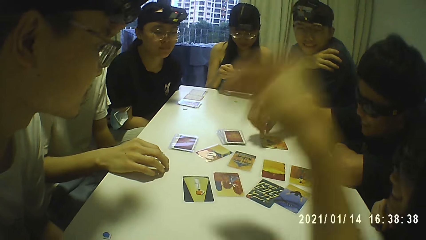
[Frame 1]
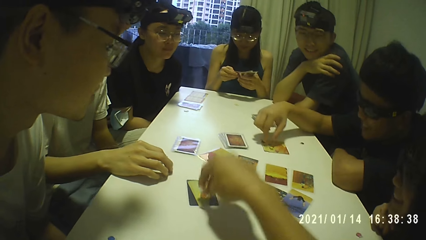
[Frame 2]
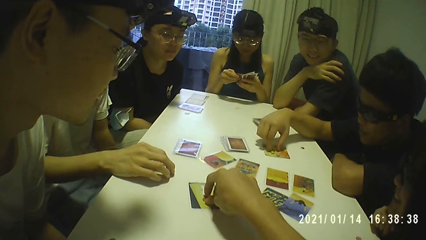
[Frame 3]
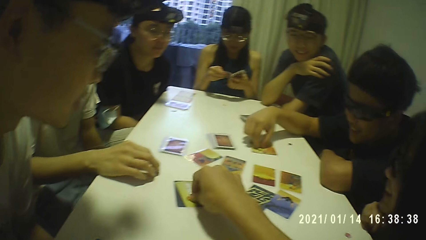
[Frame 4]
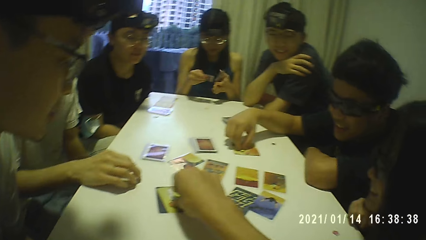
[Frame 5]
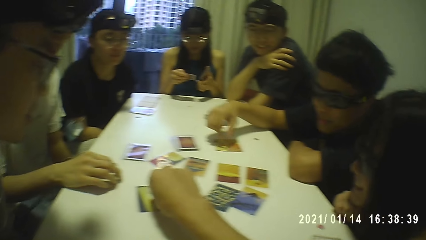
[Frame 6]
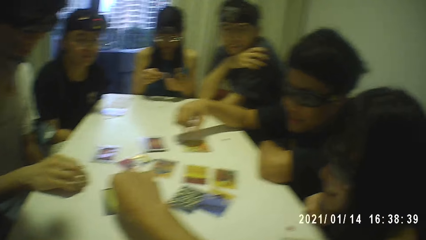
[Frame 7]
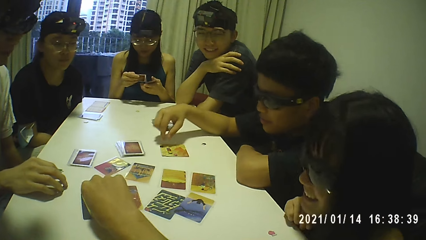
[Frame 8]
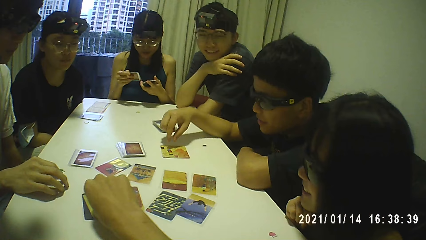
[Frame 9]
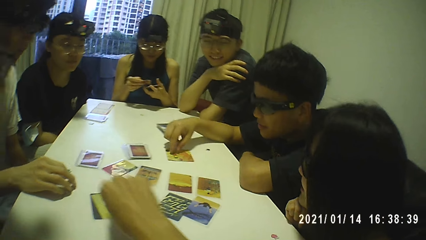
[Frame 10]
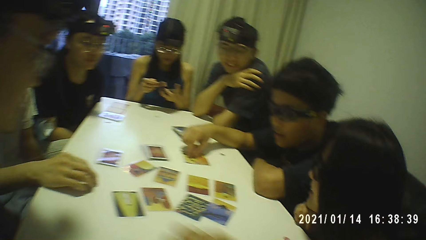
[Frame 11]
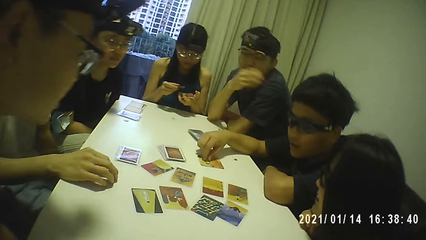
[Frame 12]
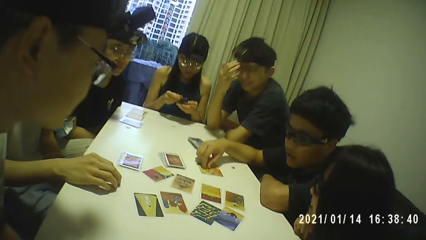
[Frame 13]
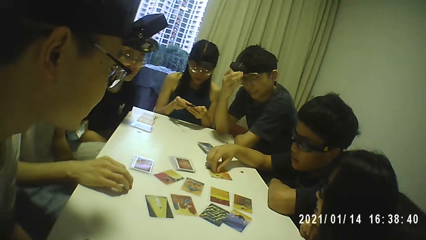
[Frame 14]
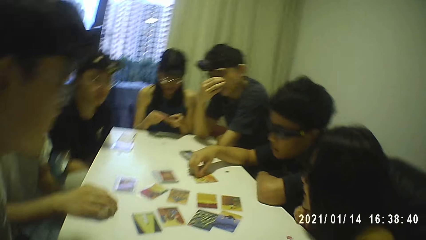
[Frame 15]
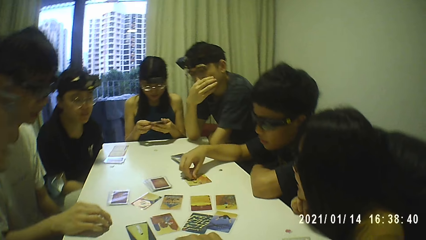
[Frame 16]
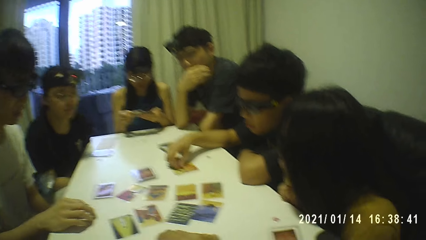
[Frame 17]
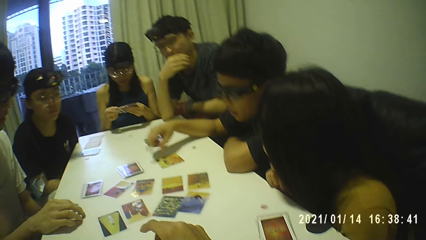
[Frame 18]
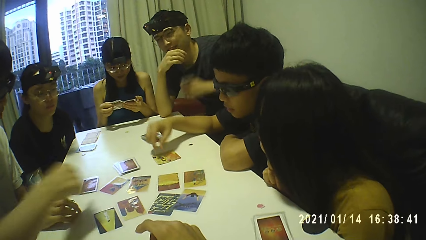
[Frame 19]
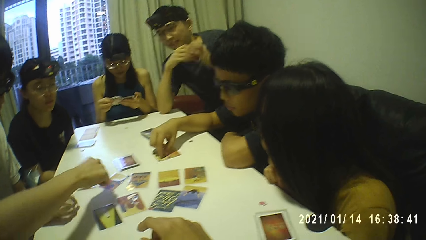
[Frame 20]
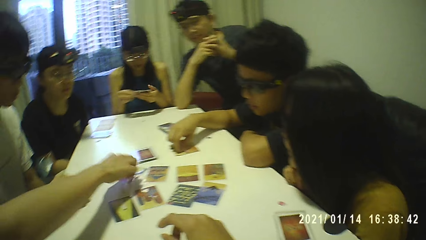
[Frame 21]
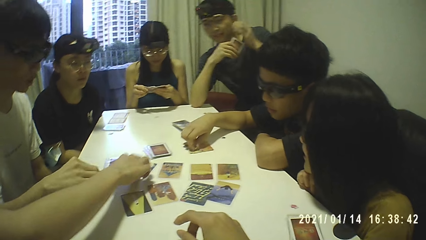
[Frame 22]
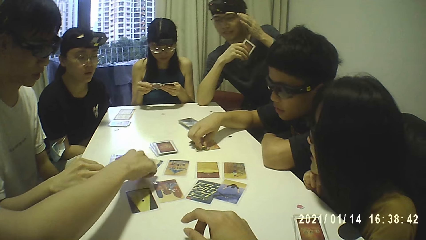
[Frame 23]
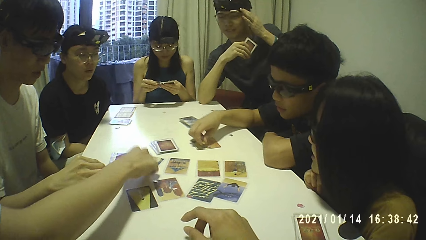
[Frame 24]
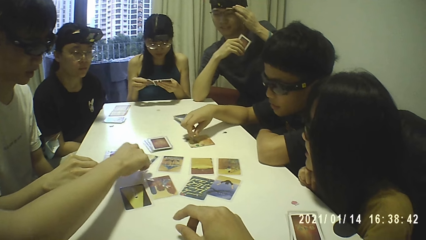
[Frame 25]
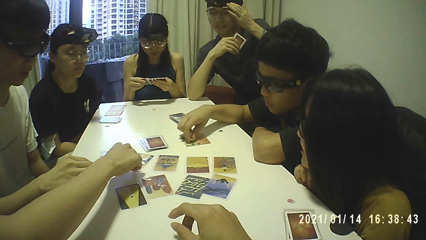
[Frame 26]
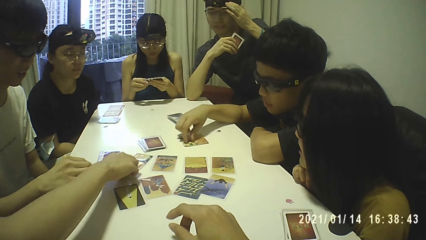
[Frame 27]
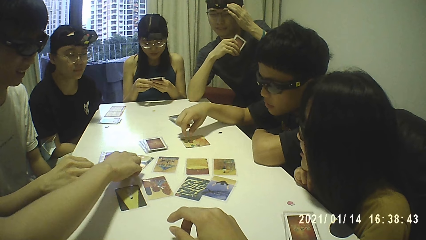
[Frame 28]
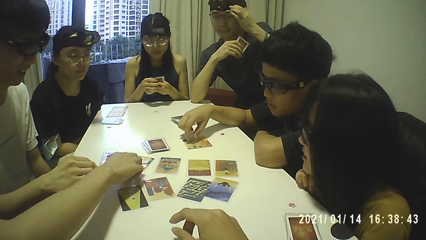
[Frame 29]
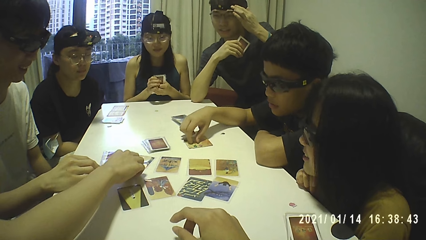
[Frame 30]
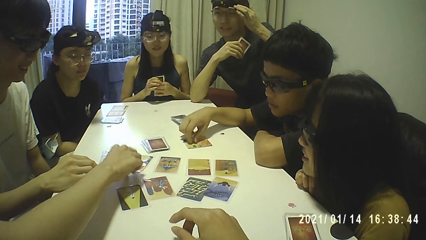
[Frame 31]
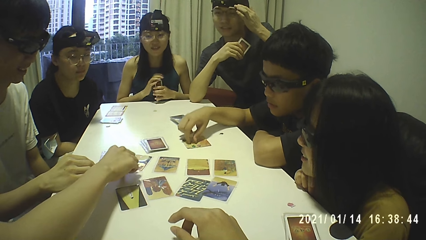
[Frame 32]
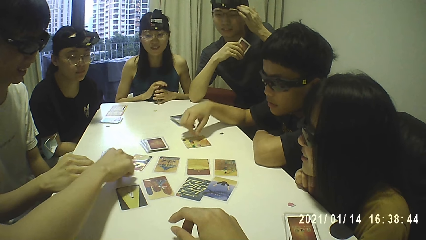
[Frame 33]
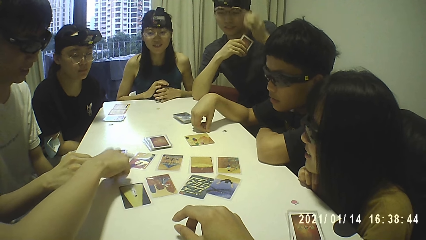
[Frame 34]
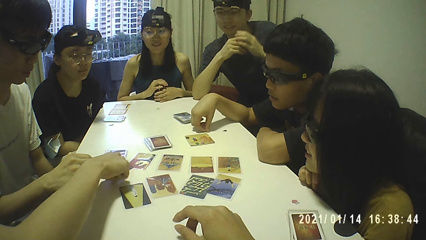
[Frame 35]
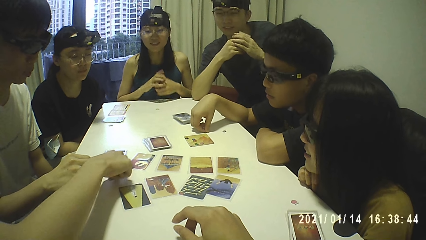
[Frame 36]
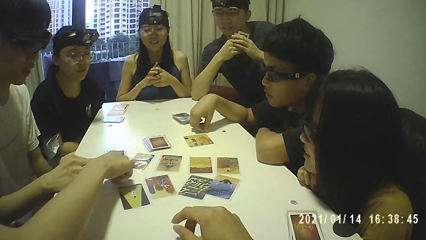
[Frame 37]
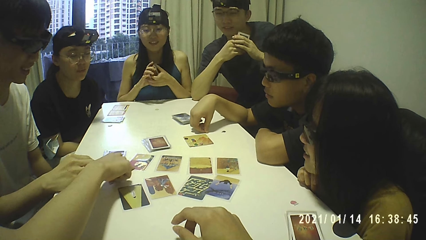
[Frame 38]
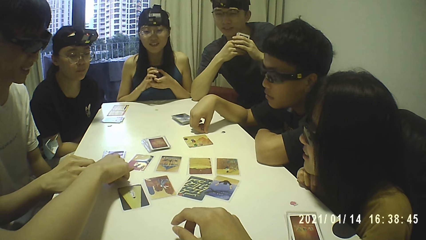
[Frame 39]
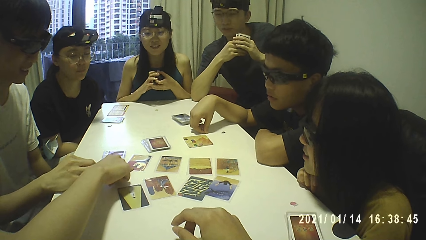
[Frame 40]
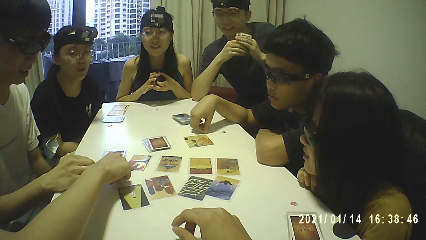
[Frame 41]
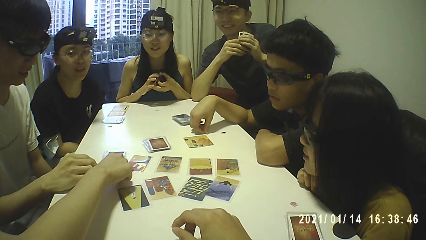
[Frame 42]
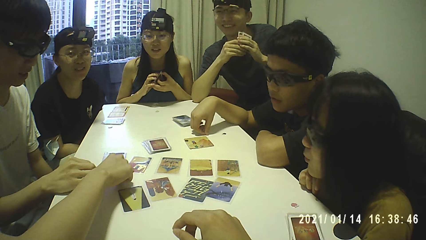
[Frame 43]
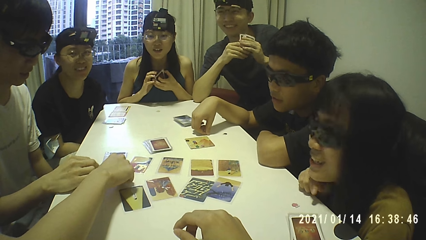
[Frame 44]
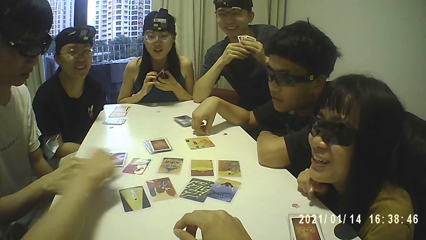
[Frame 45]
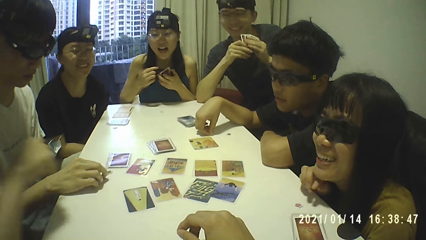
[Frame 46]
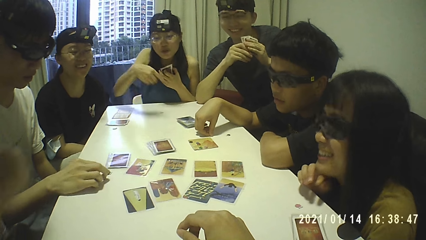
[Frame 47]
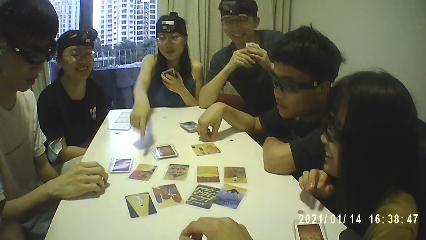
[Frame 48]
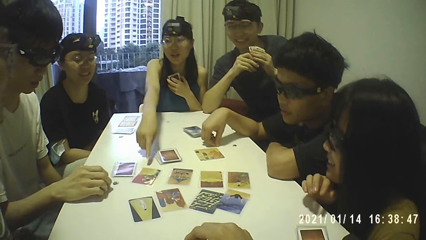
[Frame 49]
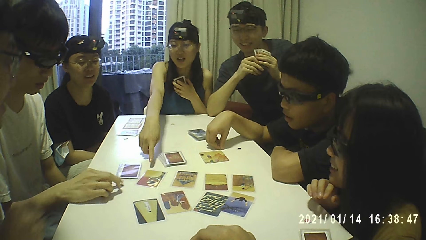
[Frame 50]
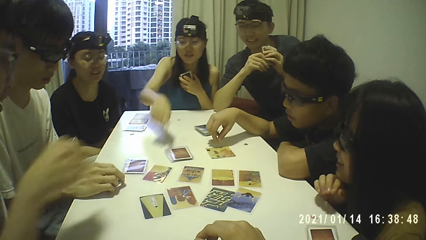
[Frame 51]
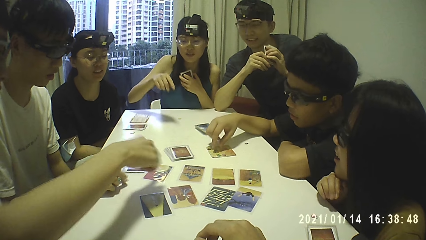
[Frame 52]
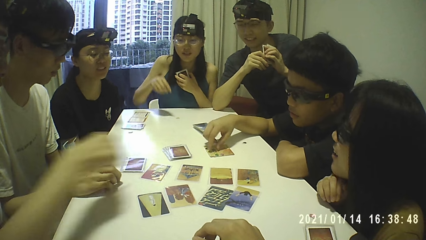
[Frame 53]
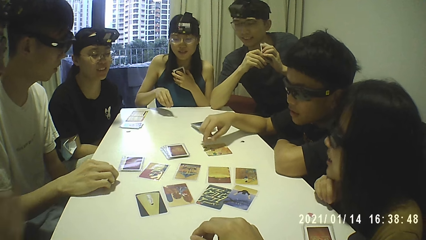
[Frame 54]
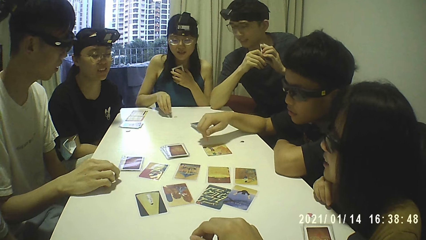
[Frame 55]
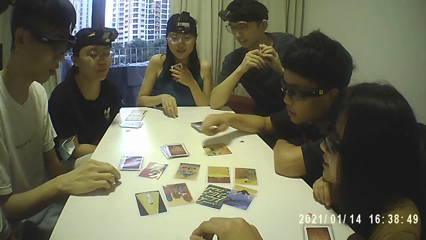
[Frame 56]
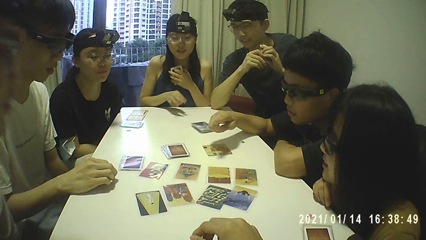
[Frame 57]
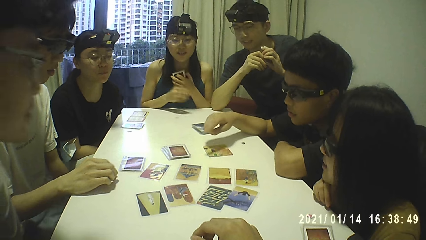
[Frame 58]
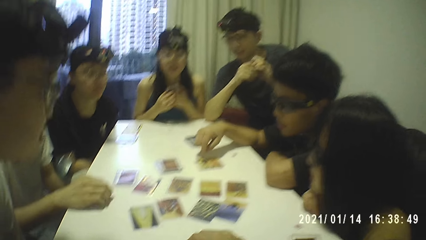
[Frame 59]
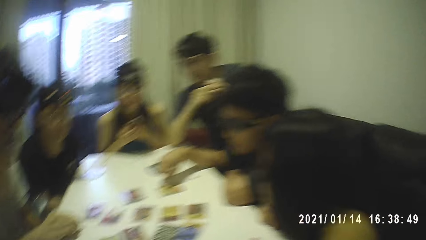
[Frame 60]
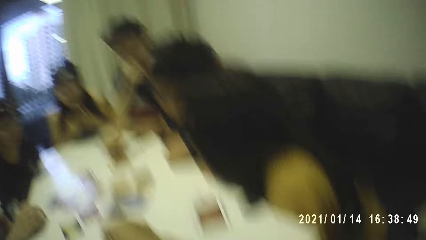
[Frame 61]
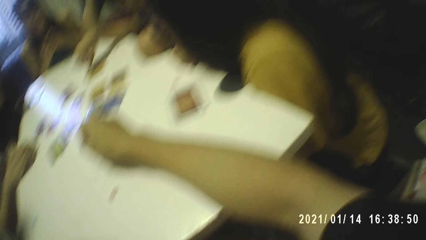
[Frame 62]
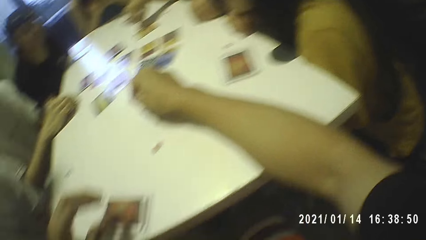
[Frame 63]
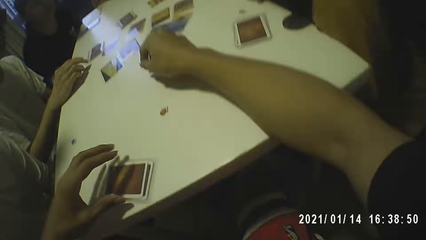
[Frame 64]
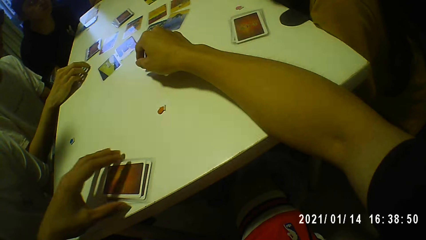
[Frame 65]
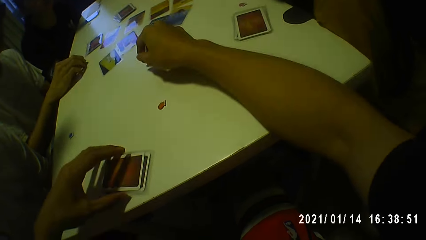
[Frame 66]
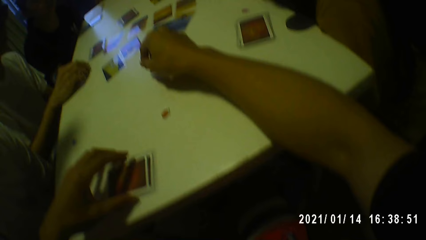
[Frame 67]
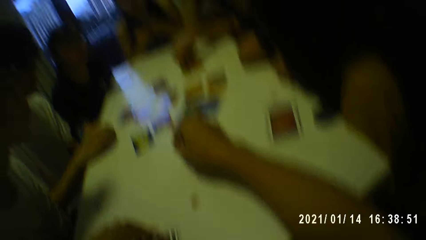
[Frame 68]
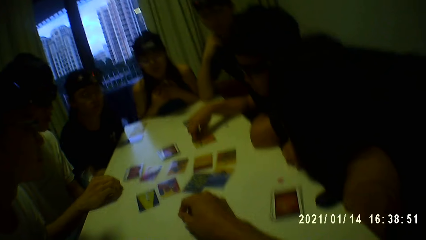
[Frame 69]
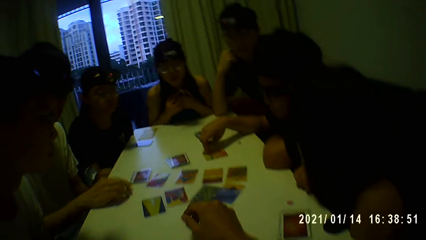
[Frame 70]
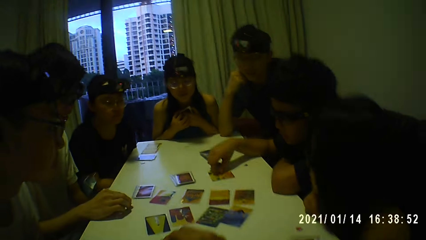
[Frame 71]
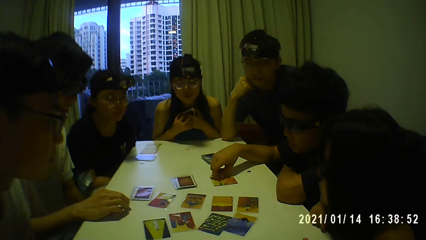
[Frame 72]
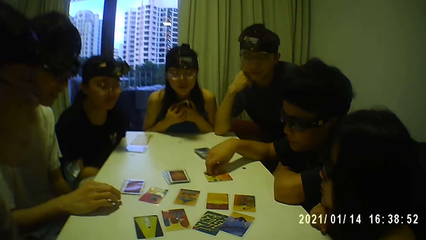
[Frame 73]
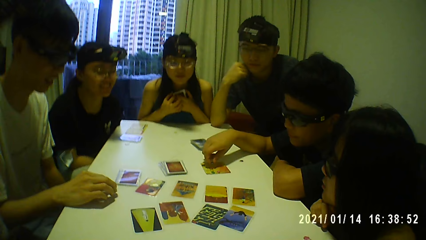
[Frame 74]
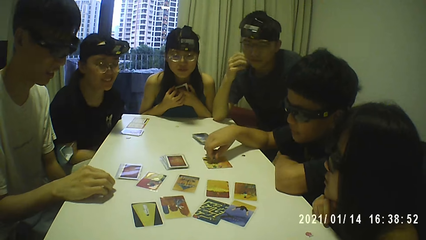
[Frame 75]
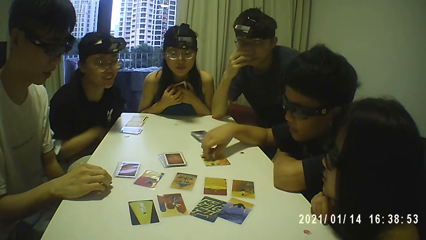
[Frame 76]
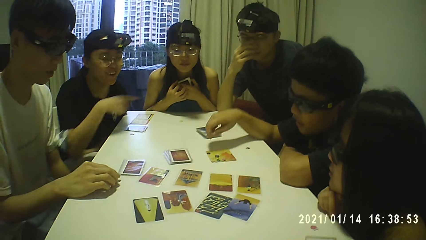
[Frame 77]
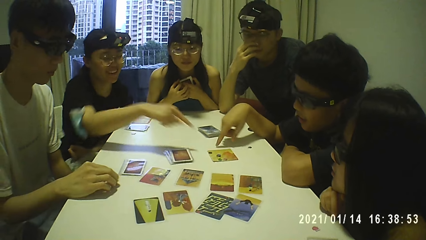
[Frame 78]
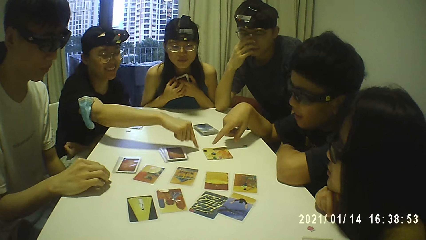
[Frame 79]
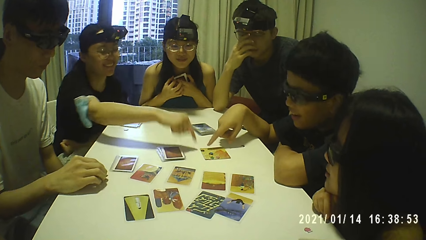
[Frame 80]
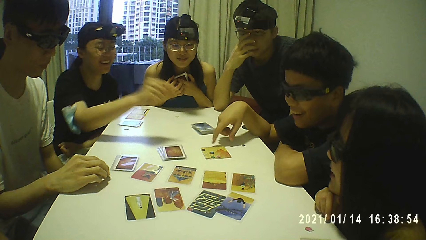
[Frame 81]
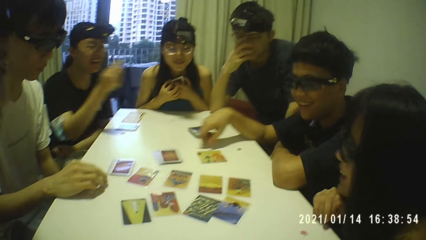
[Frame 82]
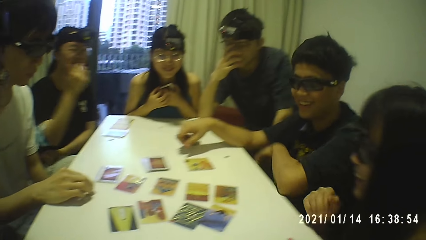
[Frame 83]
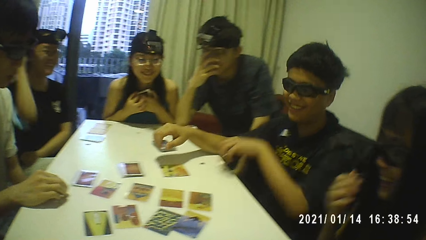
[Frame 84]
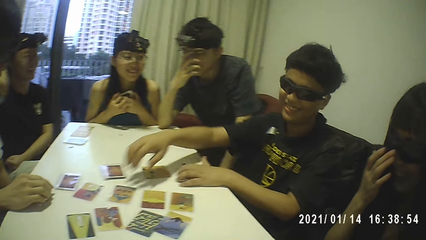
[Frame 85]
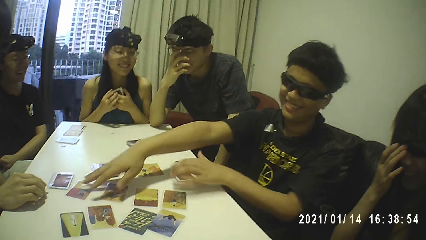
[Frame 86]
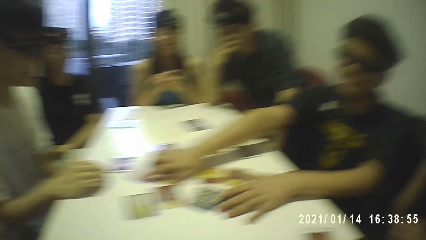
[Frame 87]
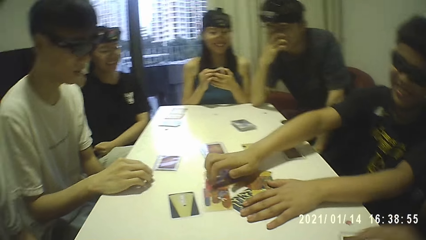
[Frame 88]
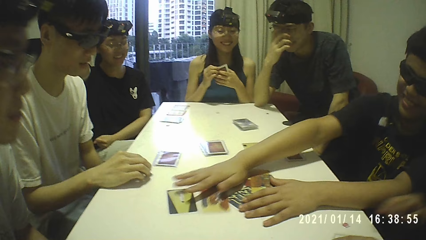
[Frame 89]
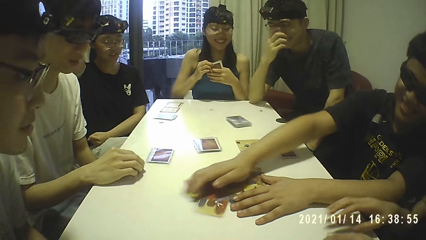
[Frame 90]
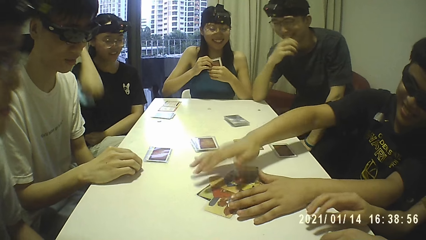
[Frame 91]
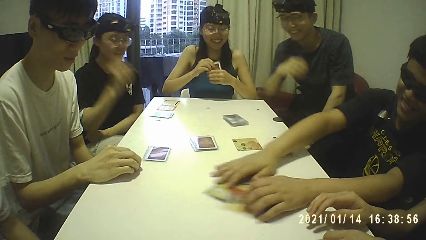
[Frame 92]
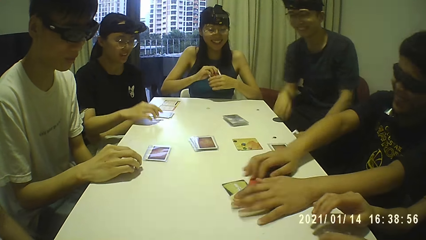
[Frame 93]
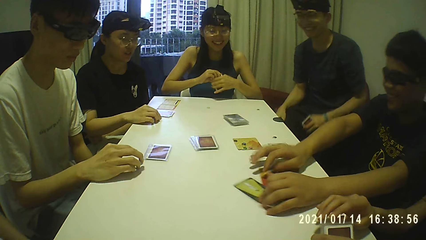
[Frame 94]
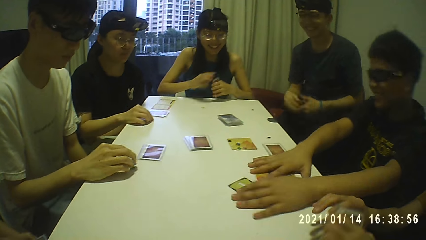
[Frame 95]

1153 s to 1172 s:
The camera wearer moves the token on the card with his right hand. The man moves the token on the card with his right hand. Another man moves the card on the table with his right hand and hits his right hand on the table. A woman holds the stack of cards with her left hand. A third man moves the token on the table with his right hand. Another woman points at the card with her right hand. The second man points at the card with his right hand. The camera wearer moves a stack of cards on the table with his left hand. A third woman points at the card with her right hand. The first man gathers the cards on the table with both hands.
